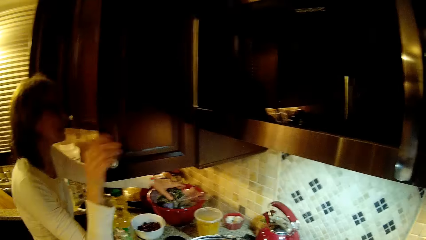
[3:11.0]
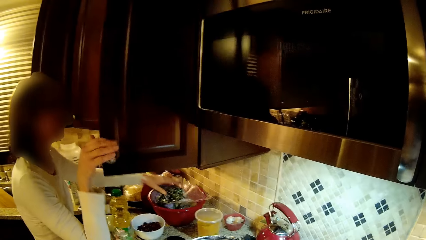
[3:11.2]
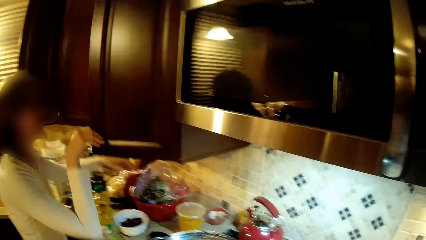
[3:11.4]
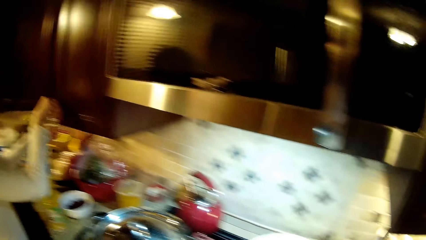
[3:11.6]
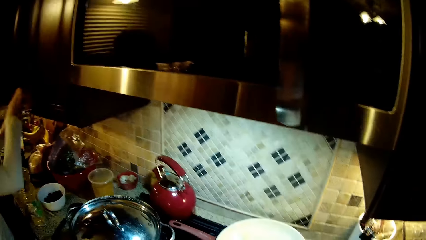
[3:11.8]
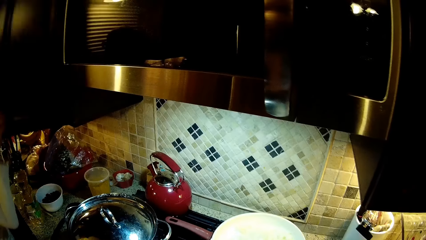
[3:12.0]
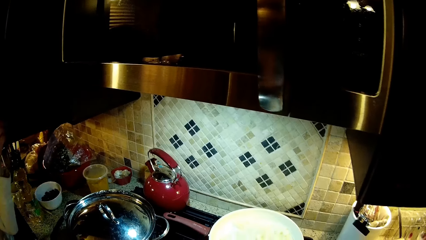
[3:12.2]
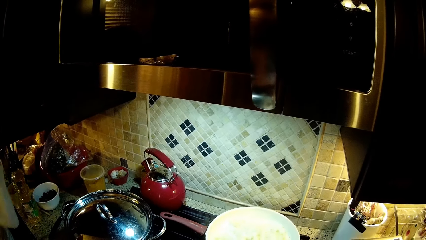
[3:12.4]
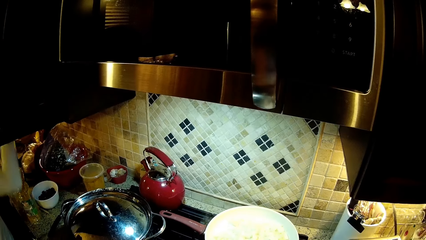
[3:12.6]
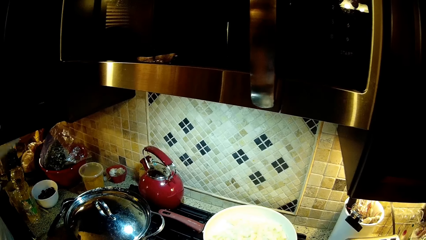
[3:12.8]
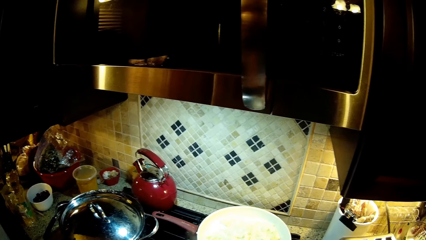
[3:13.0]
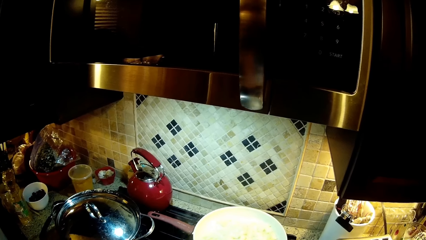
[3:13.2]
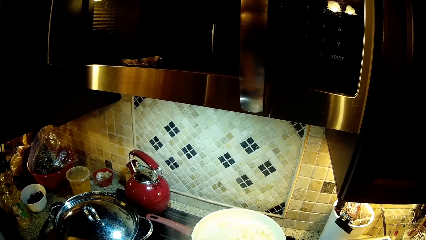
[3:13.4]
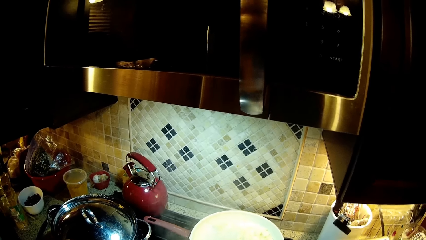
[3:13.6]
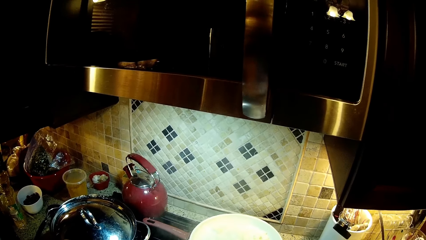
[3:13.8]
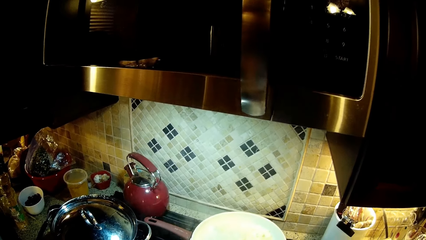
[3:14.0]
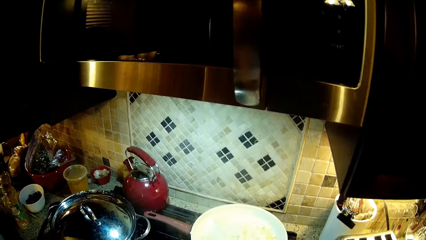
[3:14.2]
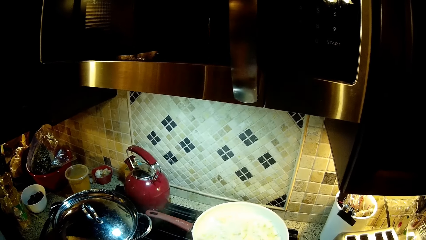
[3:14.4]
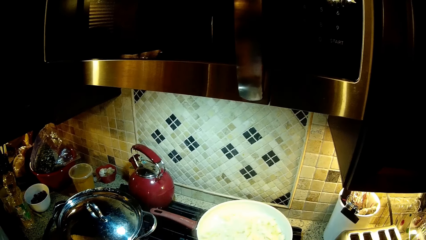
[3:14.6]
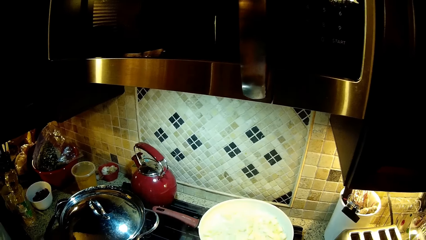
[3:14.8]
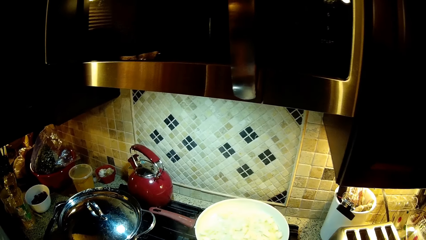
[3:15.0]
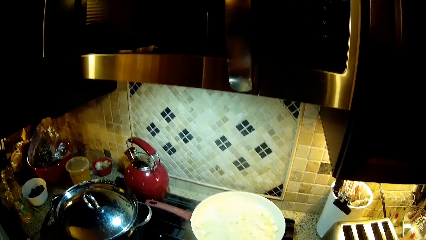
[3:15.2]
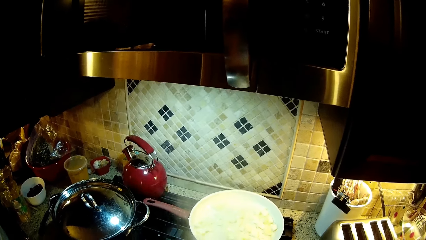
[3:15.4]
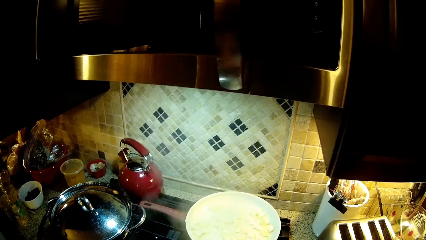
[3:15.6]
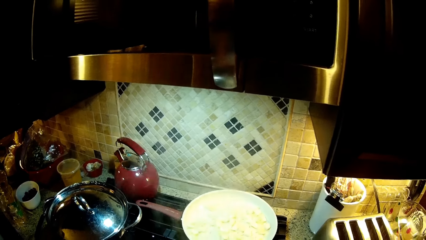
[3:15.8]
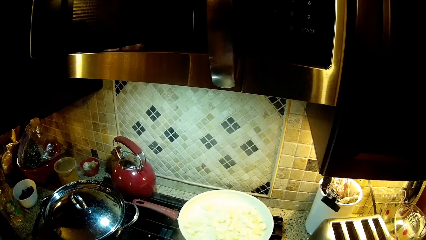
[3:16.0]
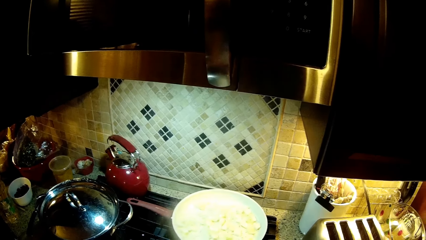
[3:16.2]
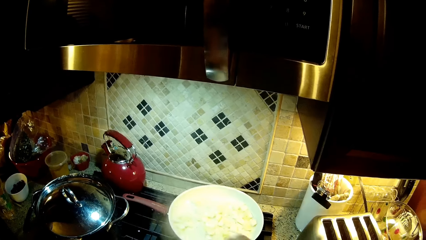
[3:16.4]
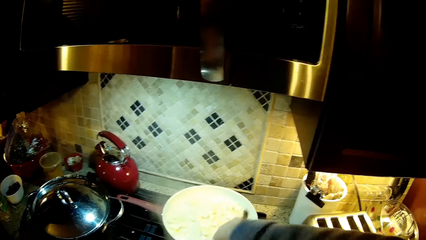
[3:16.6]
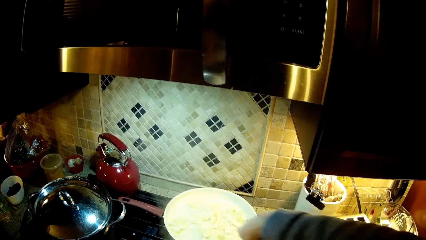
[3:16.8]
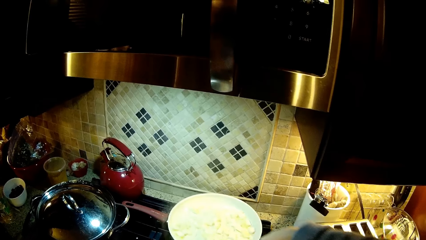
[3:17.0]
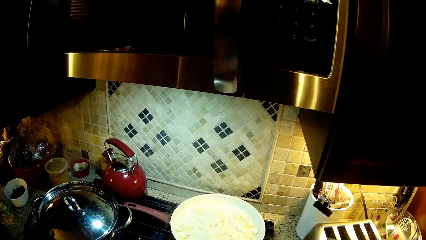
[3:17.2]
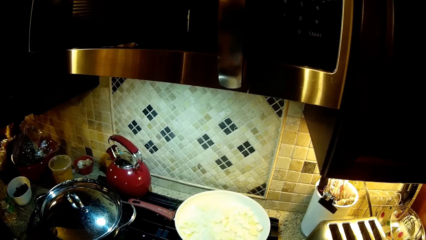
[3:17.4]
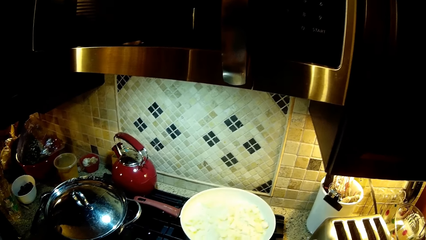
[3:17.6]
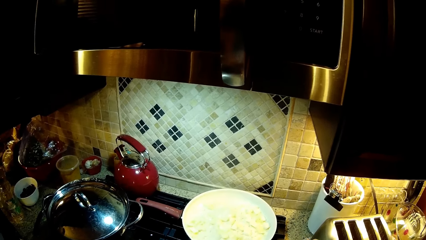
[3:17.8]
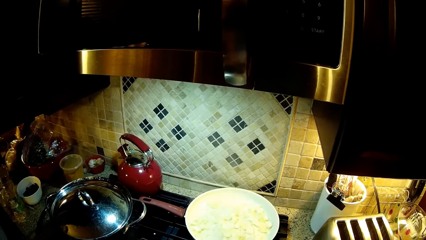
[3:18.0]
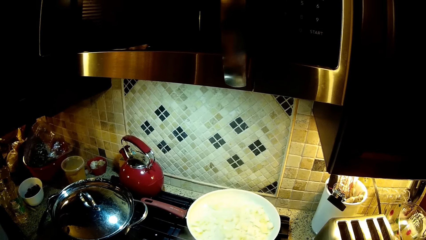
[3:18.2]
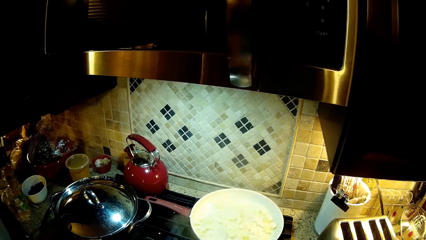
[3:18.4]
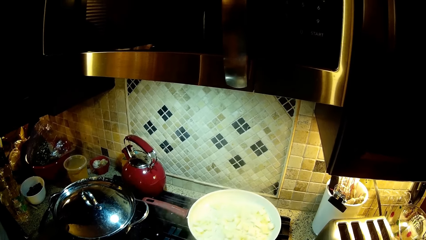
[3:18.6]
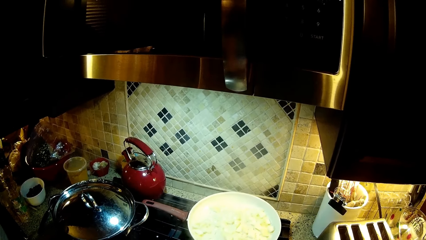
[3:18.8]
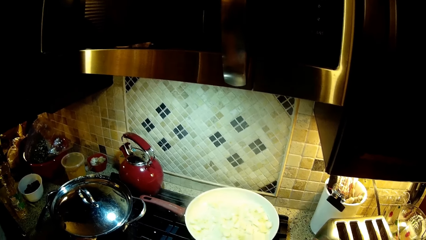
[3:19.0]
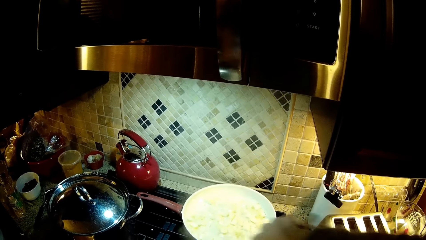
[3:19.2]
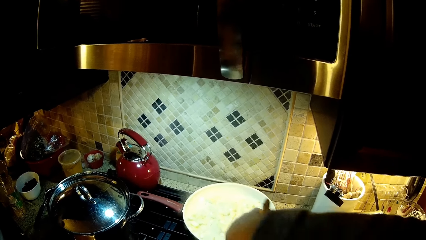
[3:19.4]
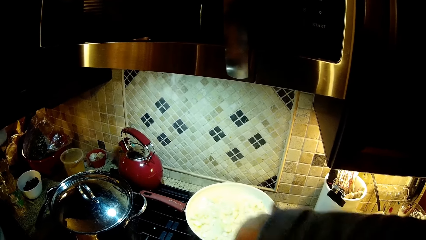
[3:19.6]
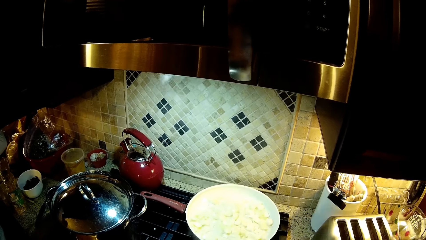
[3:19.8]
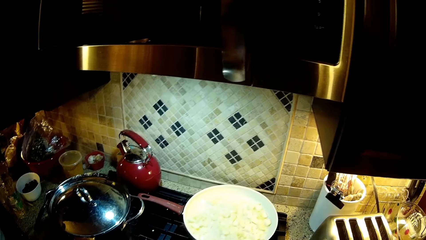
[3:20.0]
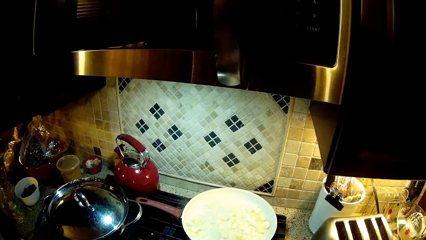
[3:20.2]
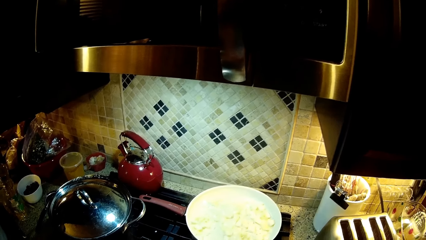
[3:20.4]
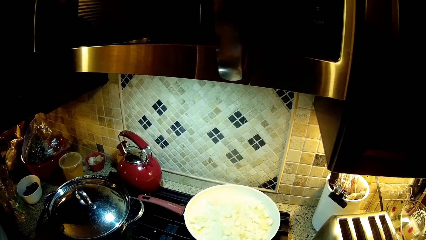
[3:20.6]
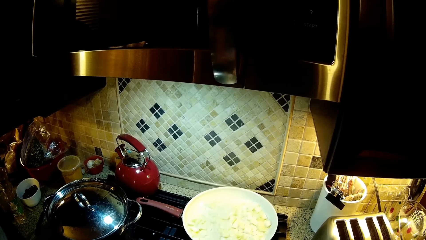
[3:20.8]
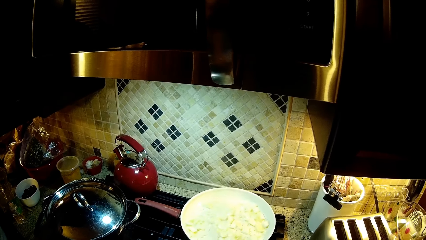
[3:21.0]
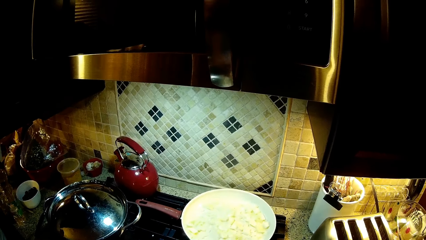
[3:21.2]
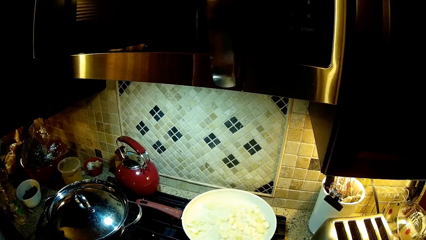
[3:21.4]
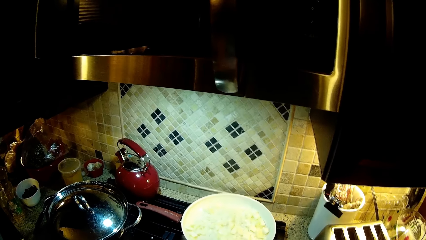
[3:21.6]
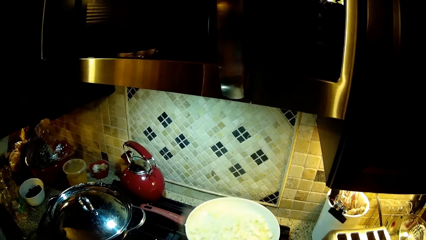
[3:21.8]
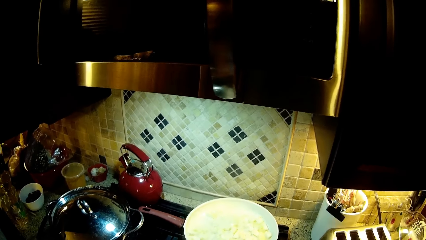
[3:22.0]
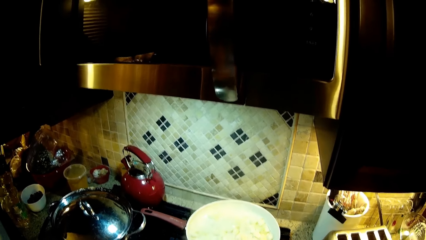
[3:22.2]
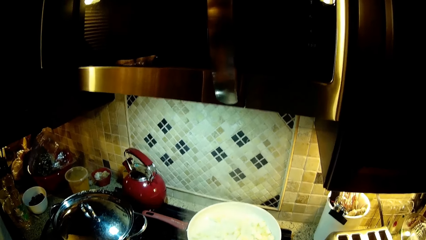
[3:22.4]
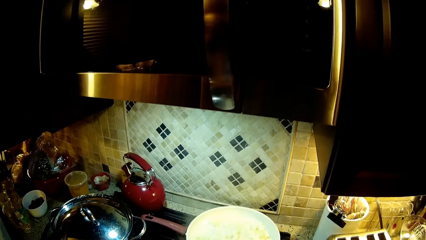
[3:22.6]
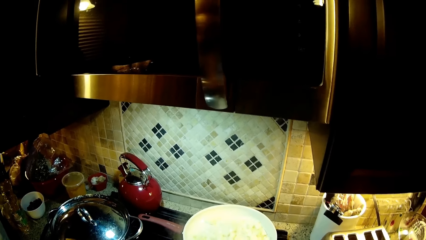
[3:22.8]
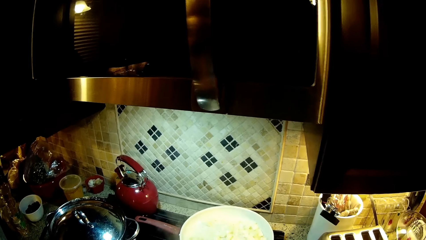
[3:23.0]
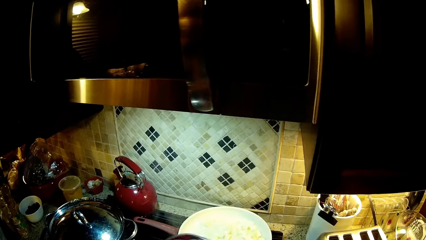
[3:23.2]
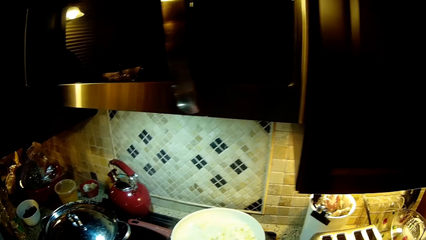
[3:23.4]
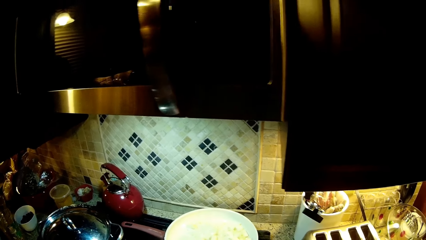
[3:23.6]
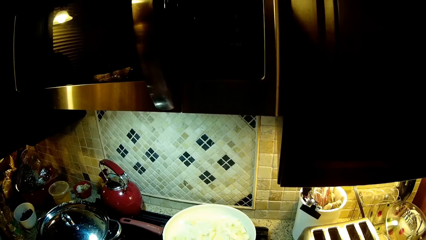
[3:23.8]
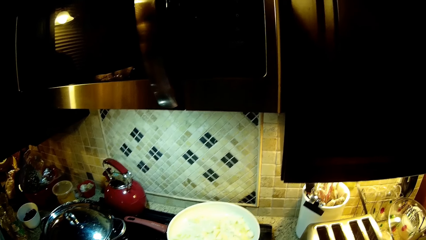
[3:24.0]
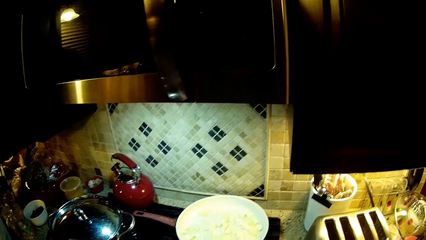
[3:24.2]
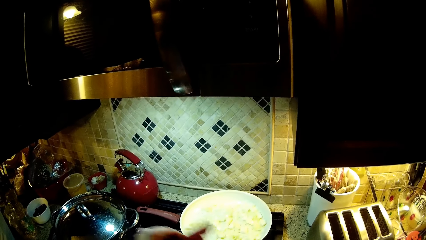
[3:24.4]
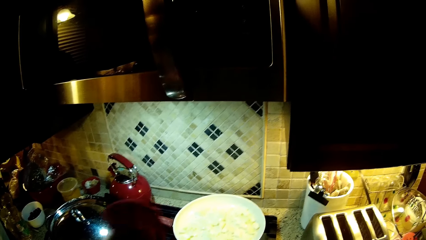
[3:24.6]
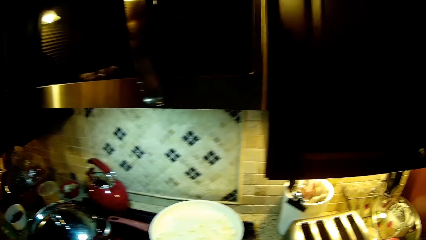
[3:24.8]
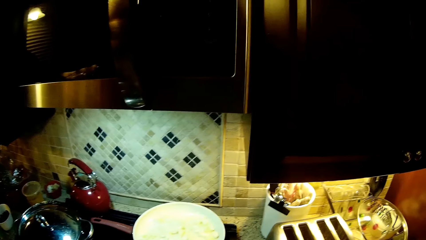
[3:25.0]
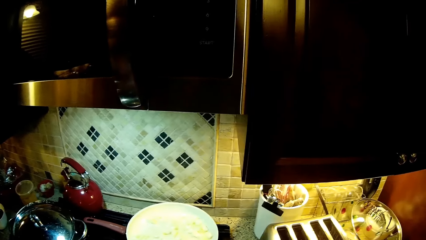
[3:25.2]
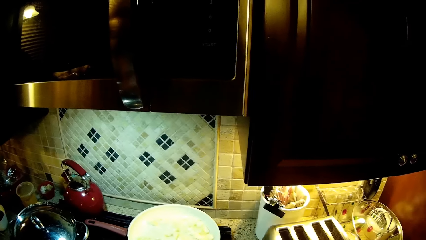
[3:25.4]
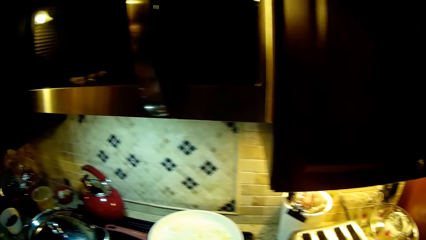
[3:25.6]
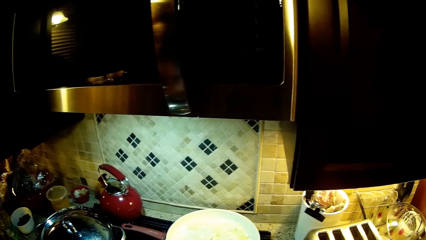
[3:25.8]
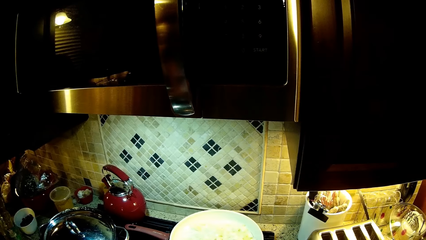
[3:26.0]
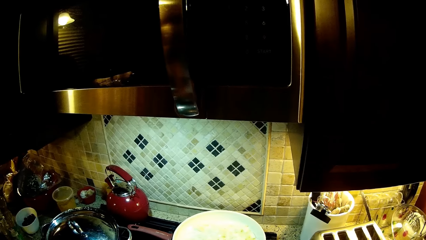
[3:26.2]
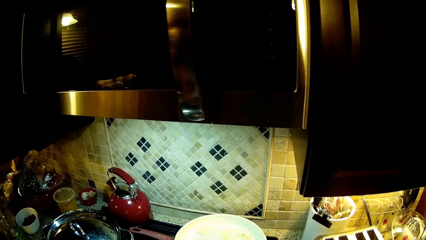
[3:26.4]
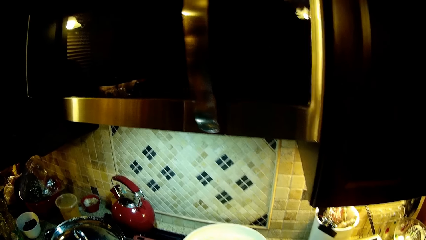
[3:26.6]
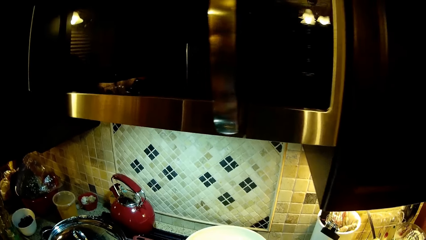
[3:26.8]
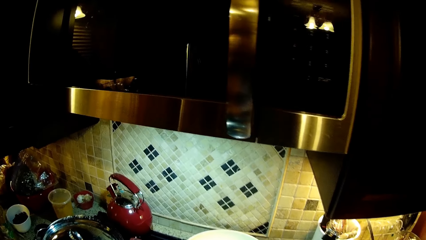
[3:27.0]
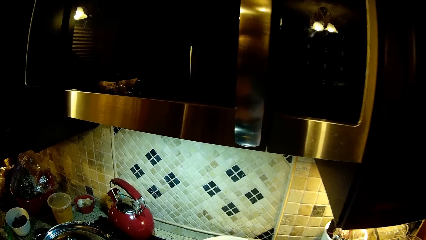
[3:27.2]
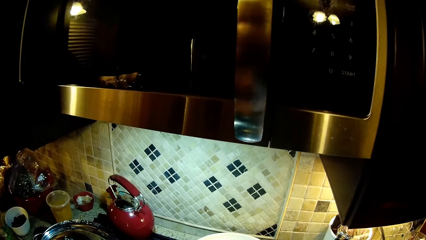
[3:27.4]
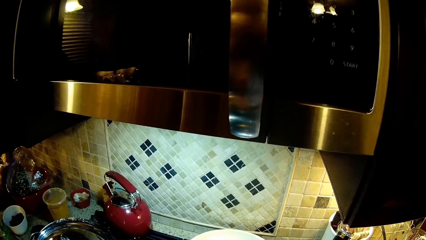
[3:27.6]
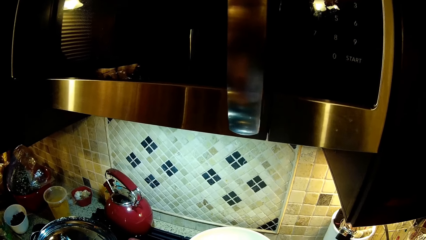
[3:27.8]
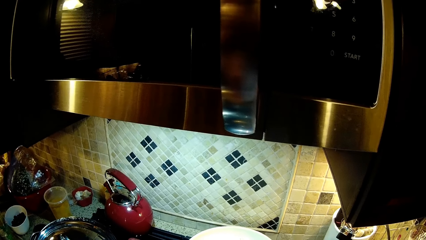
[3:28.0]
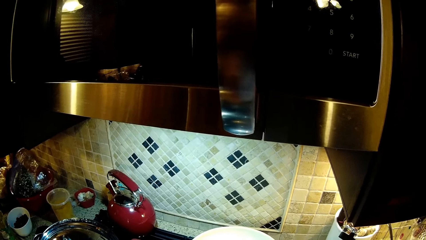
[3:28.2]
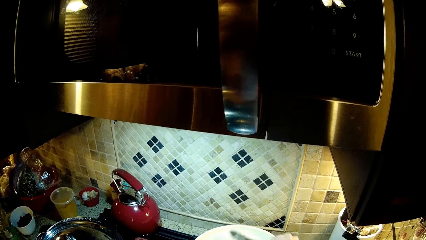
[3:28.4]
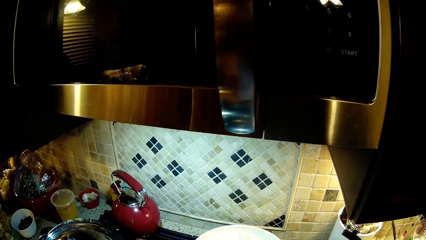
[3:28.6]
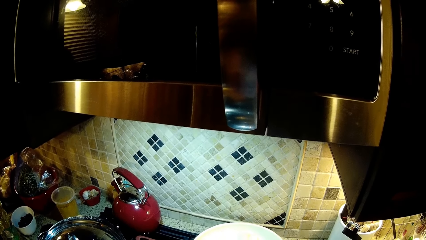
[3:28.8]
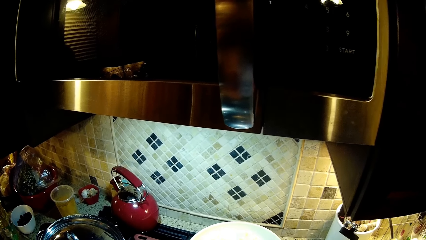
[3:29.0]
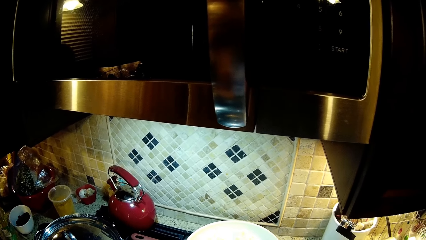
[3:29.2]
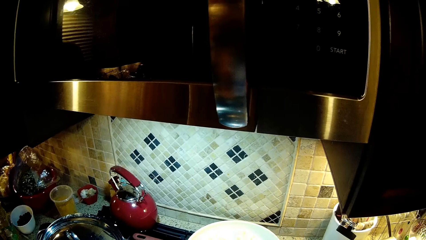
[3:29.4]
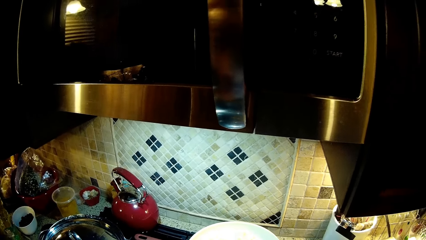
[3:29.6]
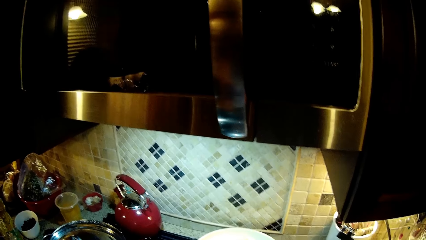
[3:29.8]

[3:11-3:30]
A woman puts a container on the counter top, closes the cabinet and opens the cabinet. The camera wearer looks at the pot. They stir the food.
